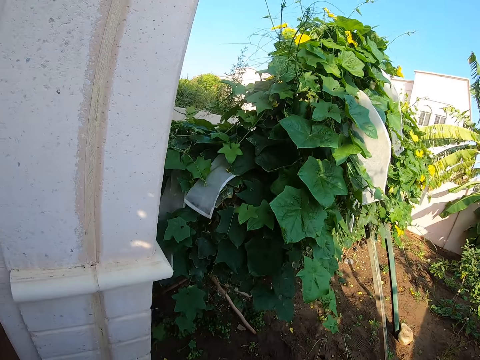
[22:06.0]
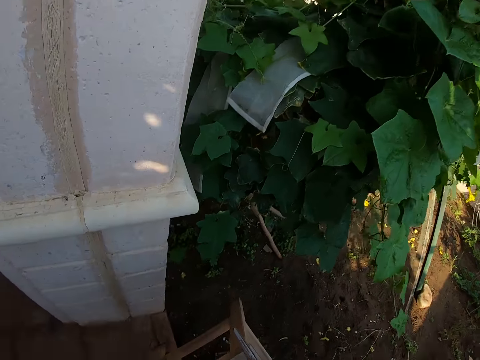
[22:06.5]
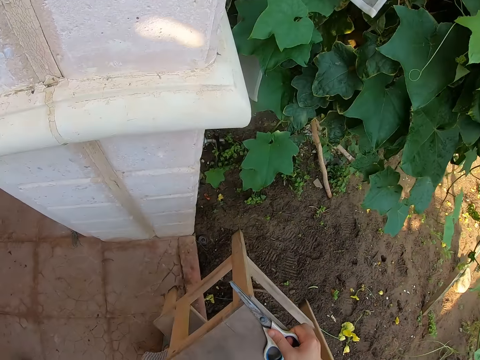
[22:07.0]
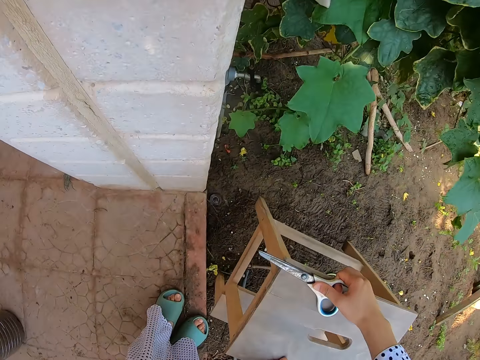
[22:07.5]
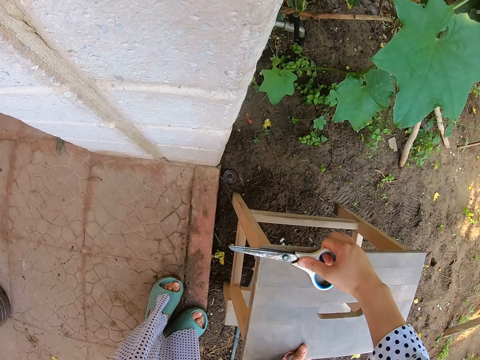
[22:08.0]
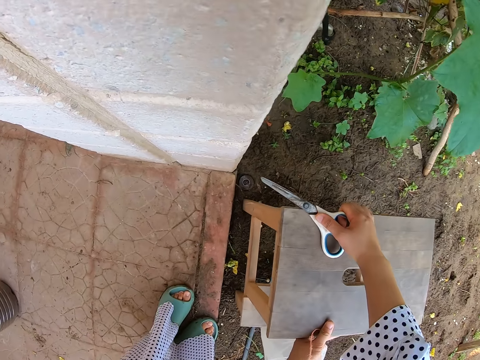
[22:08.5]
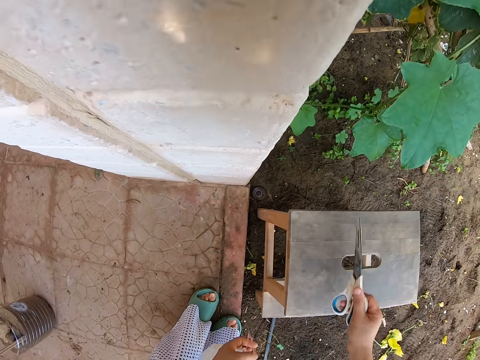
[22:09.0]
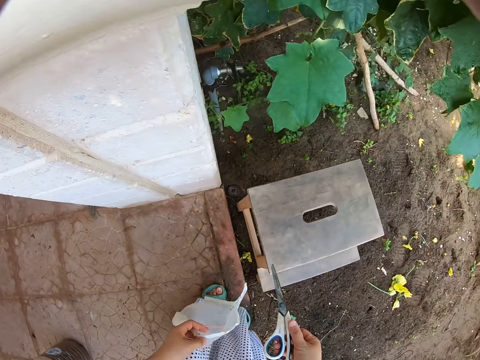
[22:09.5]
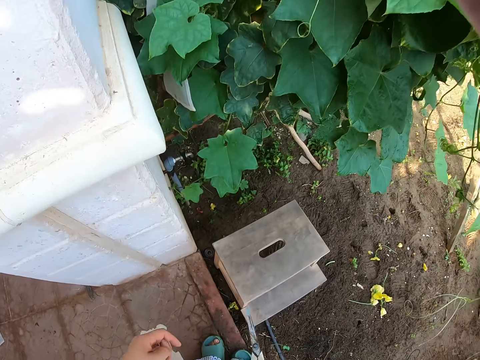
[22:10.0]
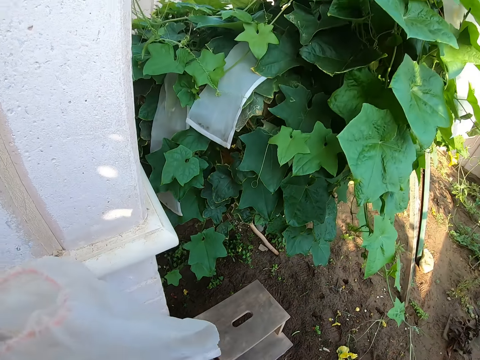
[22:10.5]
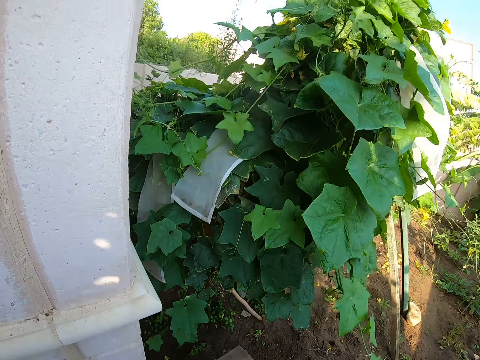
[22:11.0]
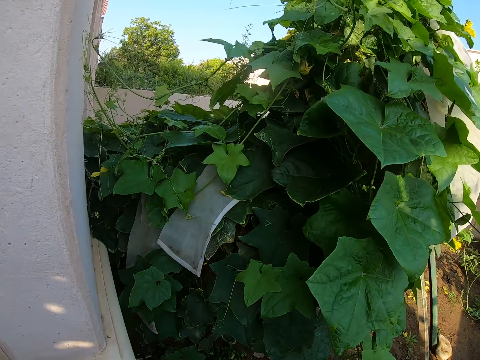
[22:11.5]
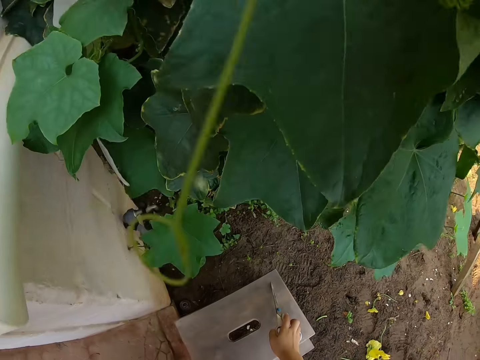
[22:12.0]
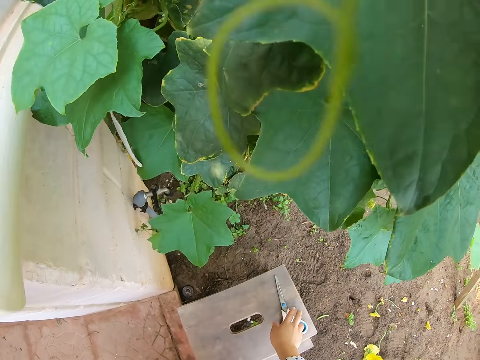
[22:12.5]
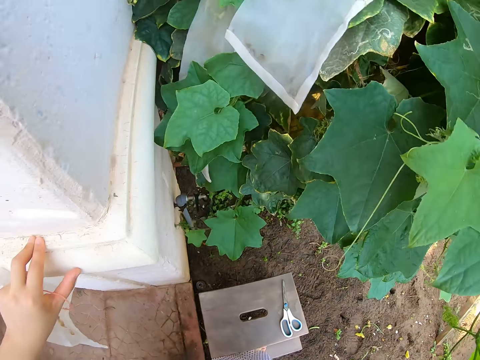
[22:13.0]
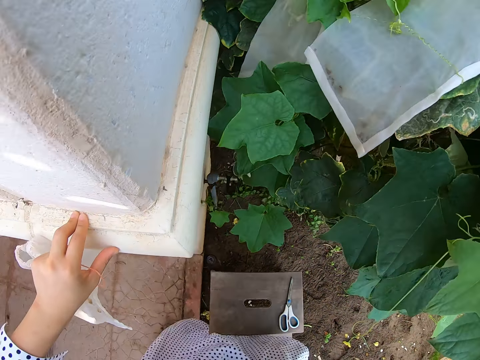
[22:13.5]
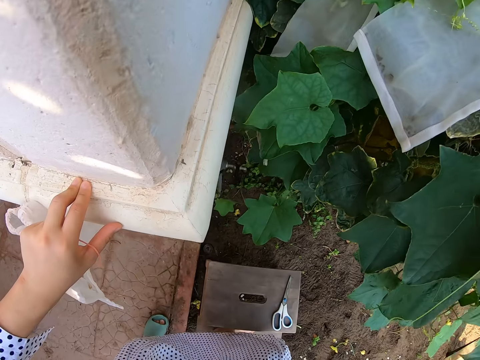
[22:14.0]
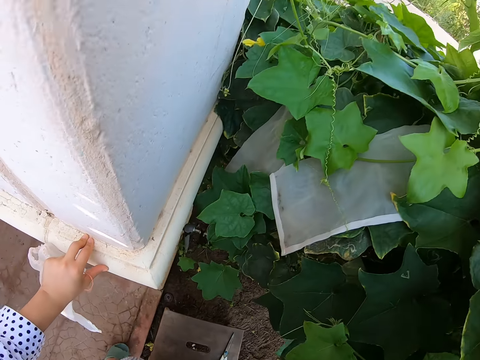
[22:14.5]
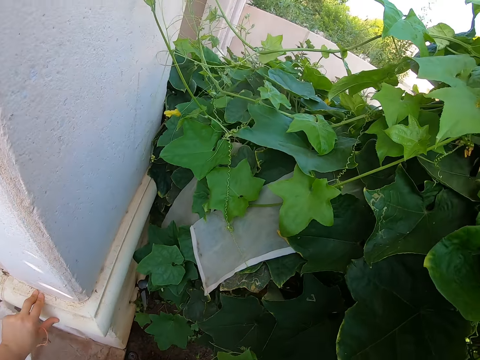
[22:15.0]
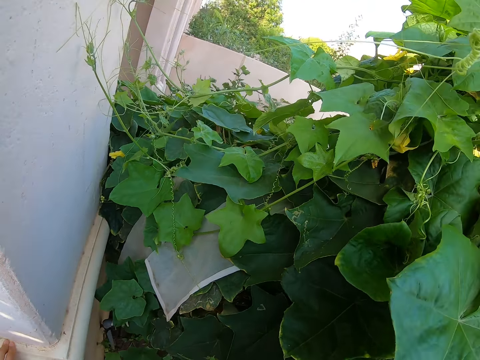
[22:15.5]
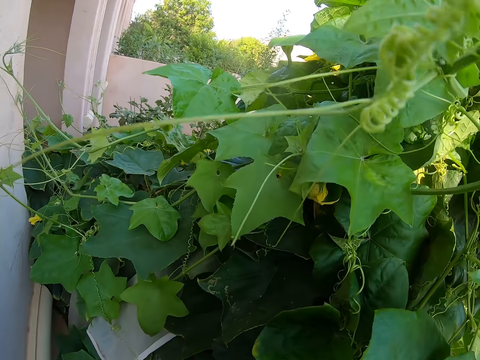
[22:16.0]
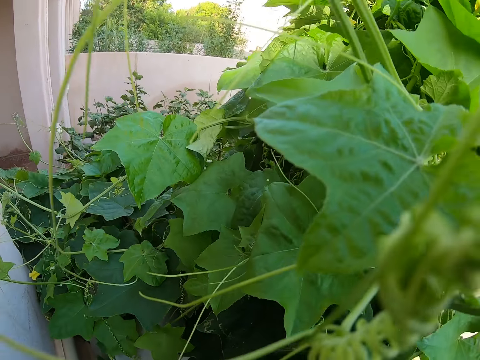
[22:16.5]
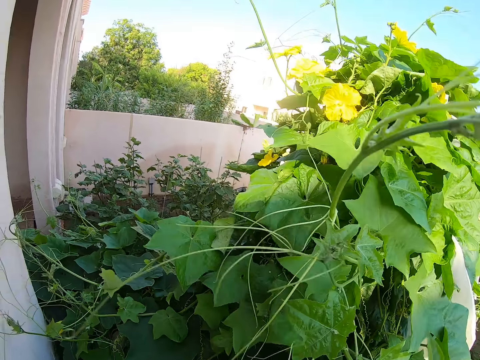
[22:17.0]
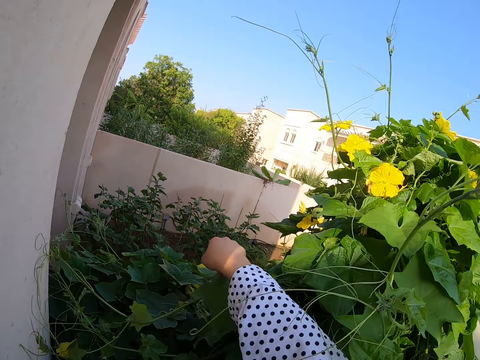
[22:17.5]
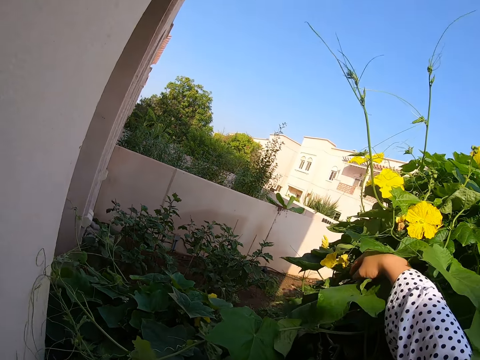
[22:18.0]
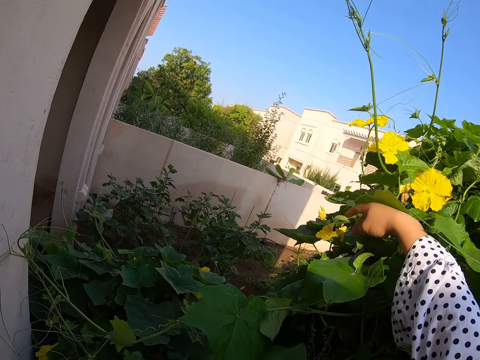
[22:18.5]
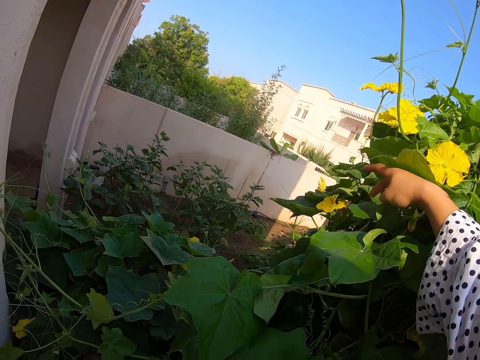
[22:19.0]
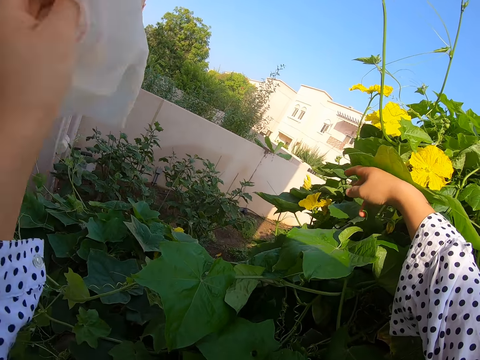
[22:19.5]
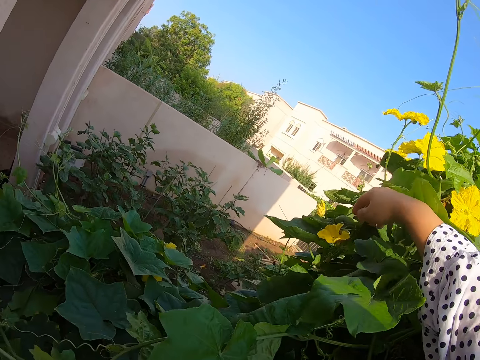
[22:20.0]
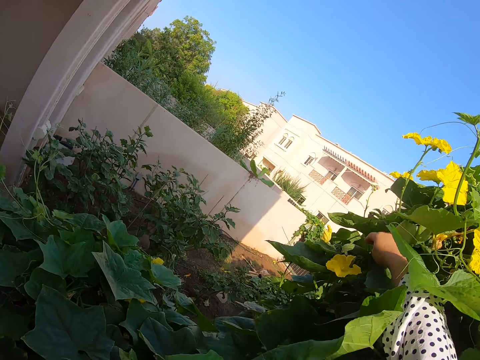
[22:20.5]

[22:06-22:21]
The camera wearer puts a stool down. They climb the stool. They put a scissor on the stool. They look around. They hold a plant.

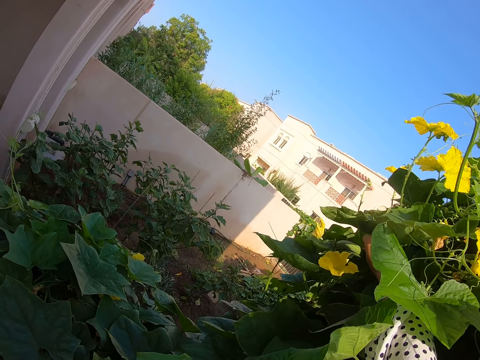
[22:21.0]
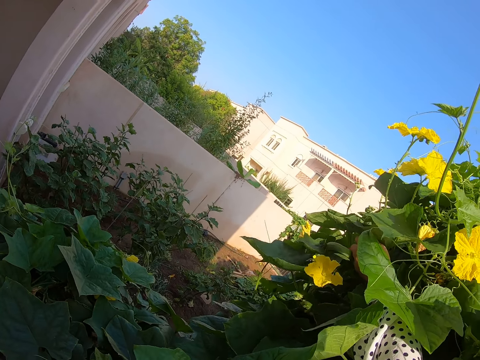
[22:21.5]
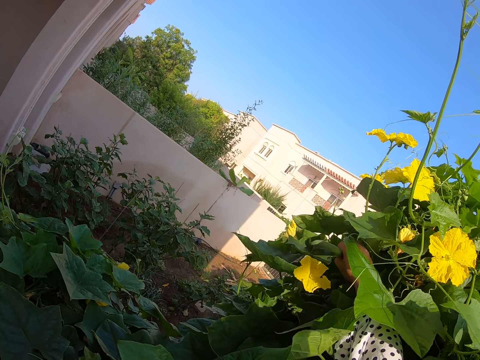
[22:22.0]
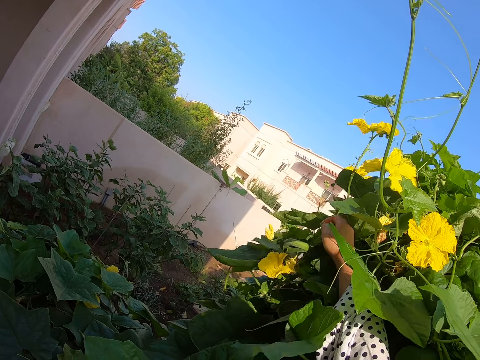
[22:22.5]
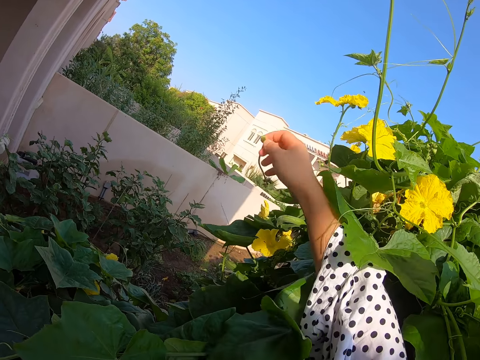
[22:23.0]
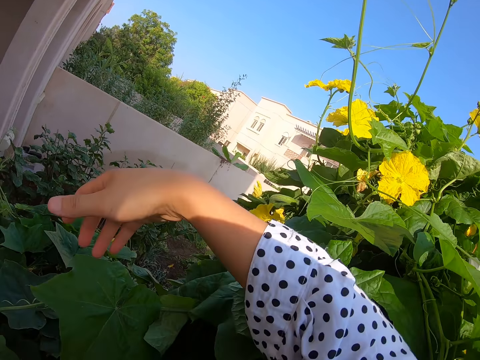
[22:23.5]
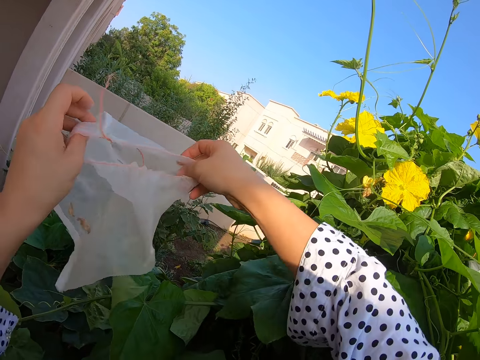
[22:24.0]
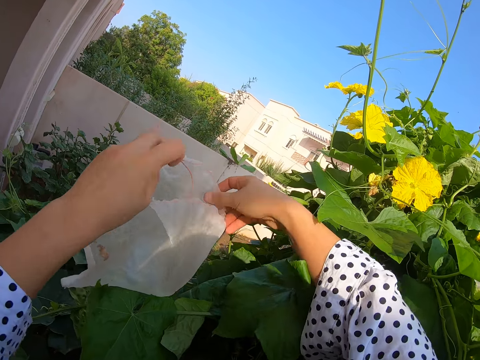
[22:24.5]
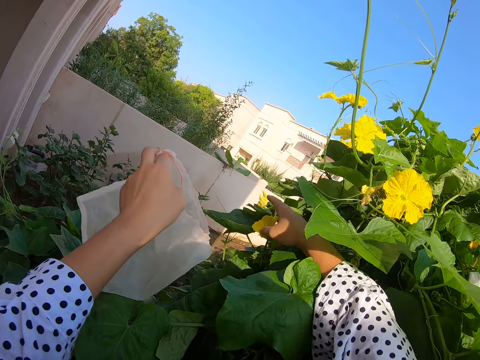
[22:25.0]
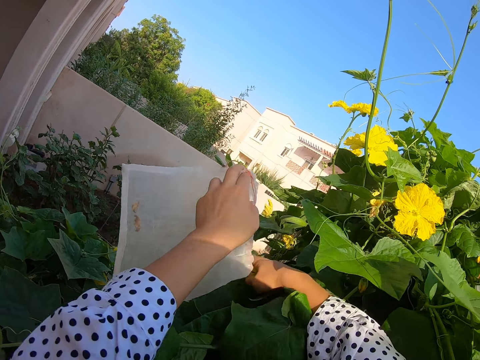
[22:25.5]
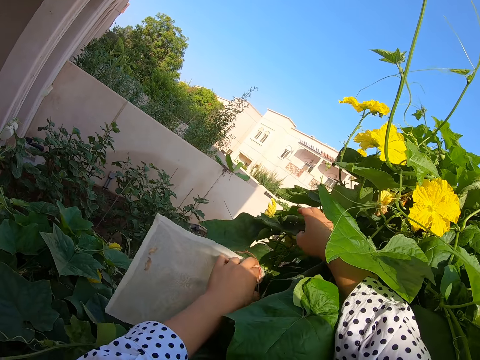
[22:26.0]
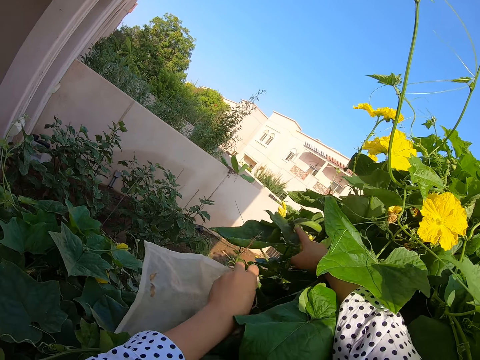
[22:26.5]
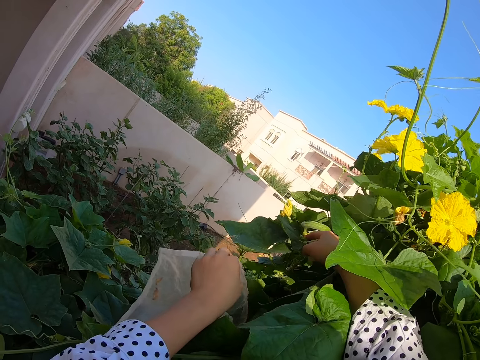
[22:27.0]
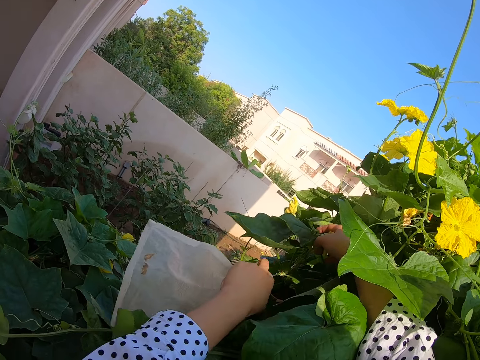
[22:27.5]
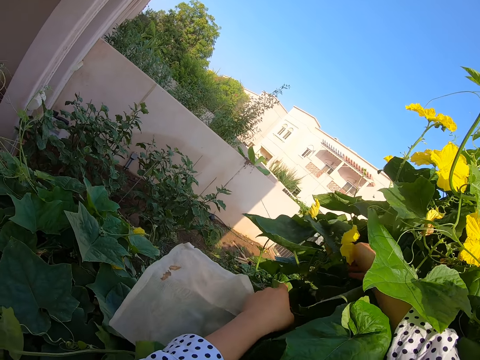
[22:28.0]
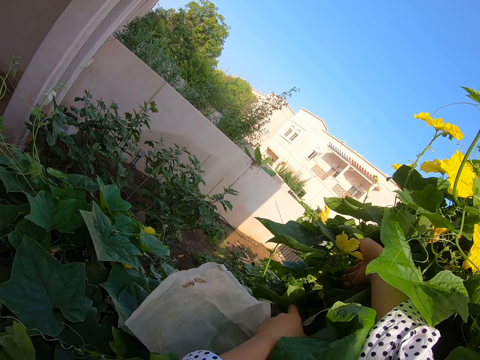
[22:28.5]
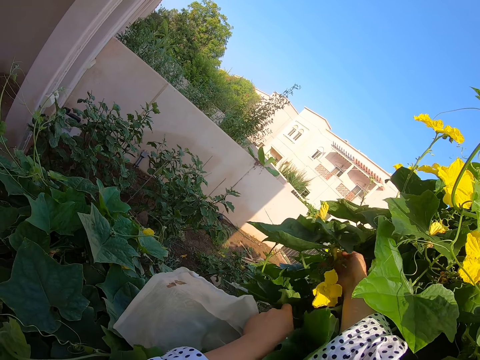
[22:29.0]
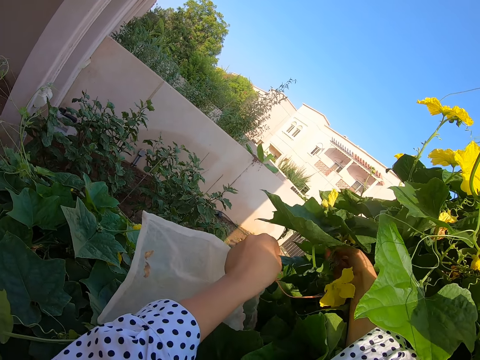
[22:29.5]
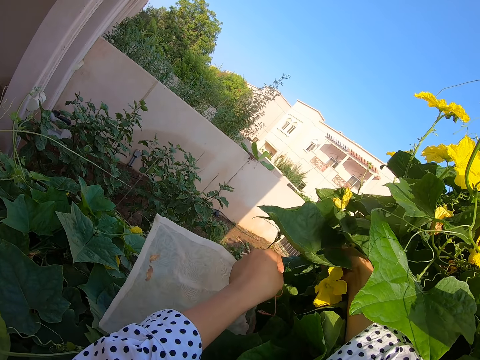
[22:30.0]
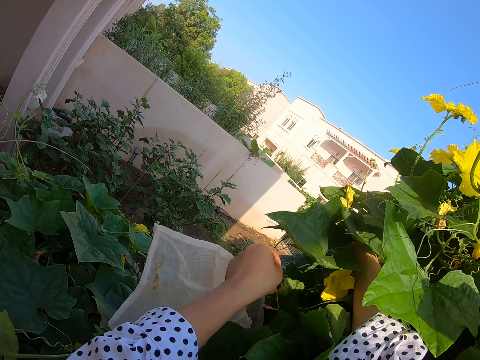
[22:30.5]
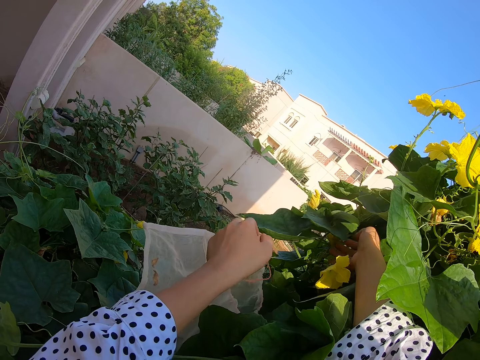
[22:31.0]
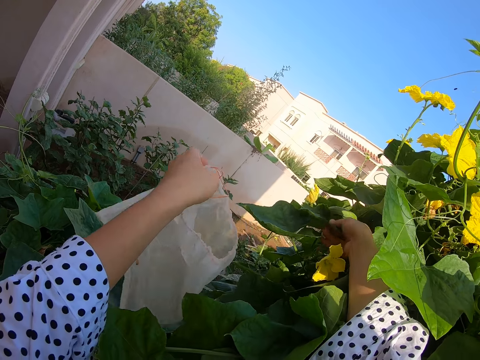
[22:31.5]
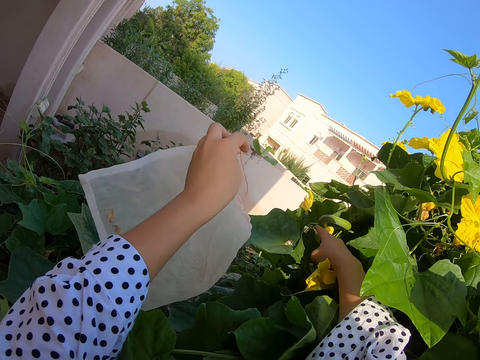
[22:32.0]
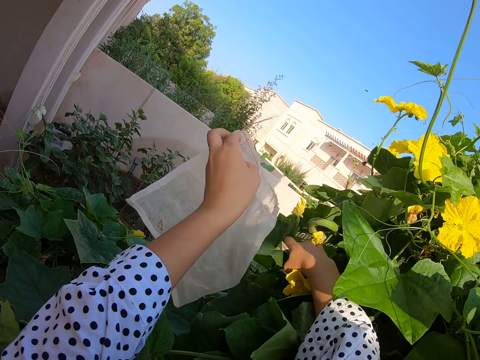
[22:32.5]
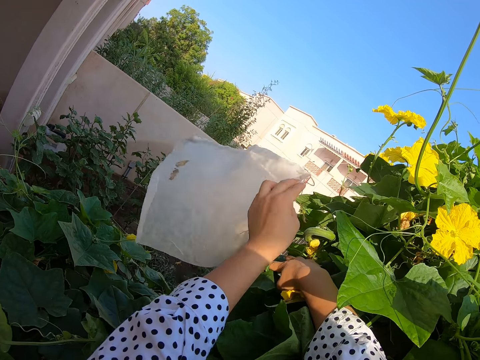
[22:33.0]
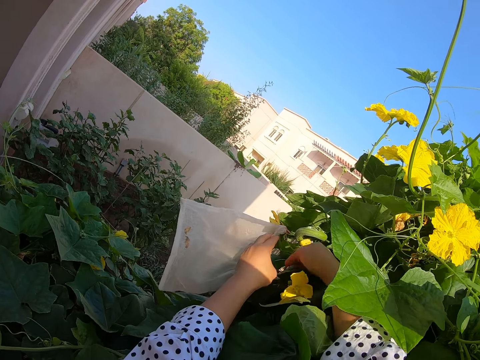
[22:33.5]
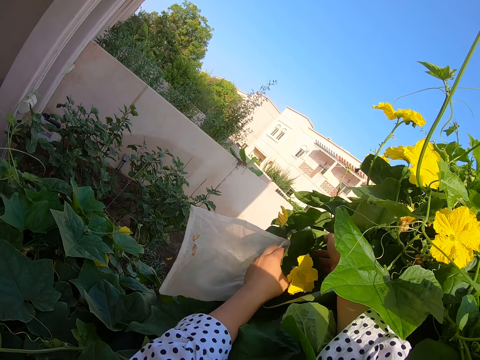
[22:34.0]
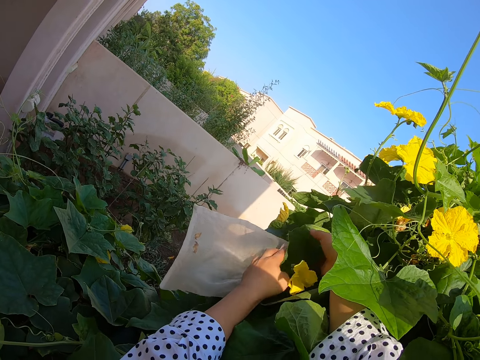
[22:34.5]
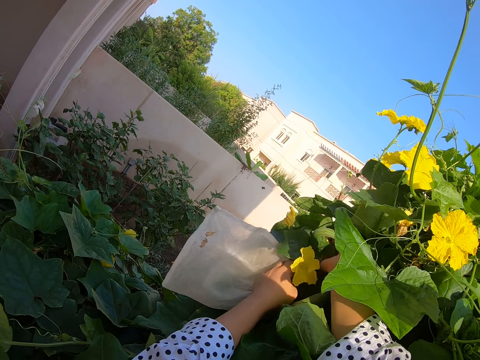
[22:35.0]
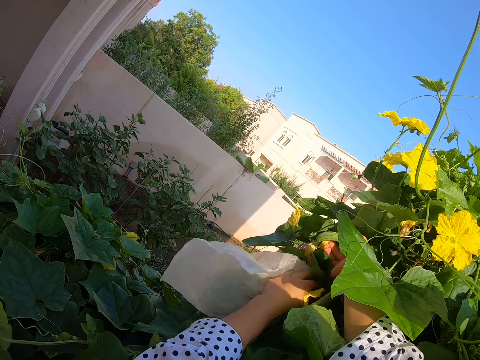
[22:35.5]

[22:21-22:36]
The camera wearer takes out a plant from a bunch of plants. They hold a nylon. They fix the nylon on the plant.
